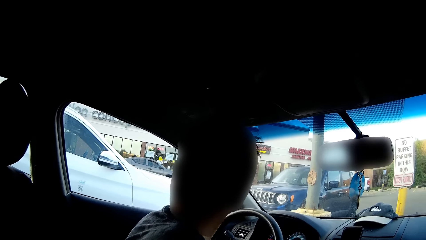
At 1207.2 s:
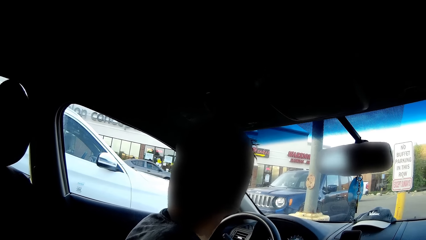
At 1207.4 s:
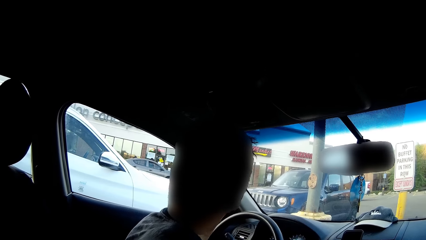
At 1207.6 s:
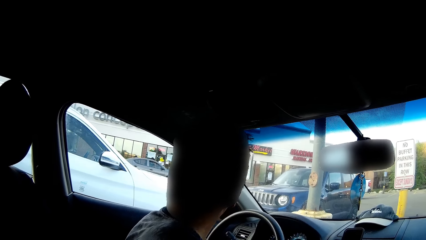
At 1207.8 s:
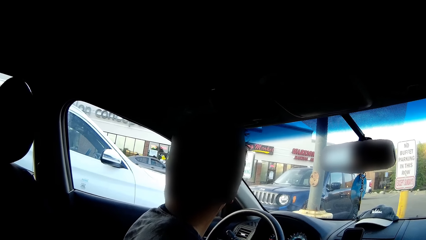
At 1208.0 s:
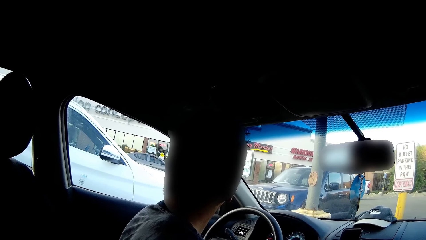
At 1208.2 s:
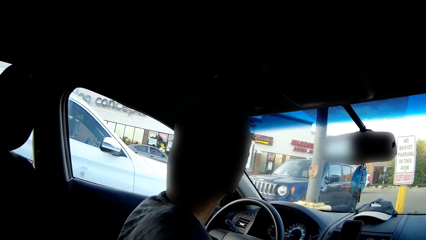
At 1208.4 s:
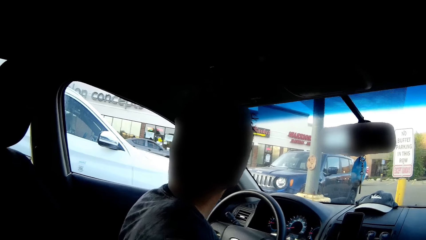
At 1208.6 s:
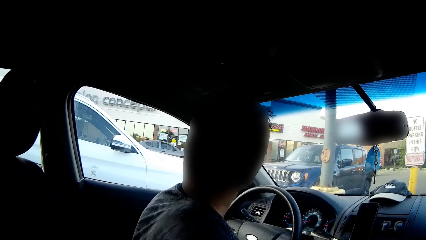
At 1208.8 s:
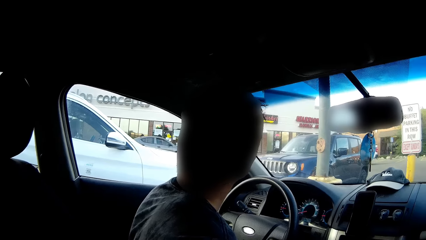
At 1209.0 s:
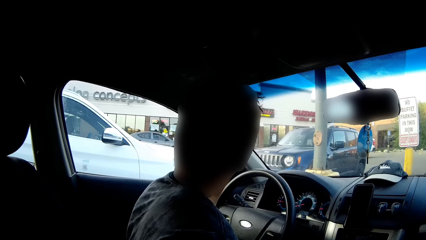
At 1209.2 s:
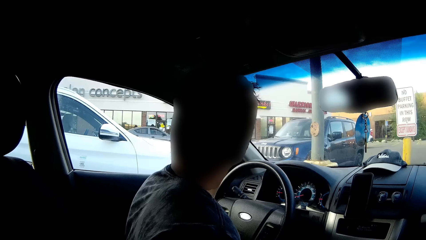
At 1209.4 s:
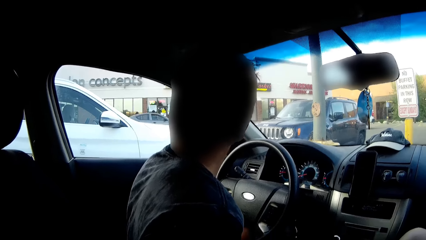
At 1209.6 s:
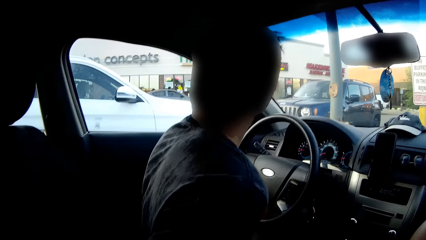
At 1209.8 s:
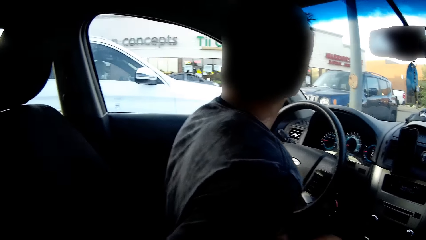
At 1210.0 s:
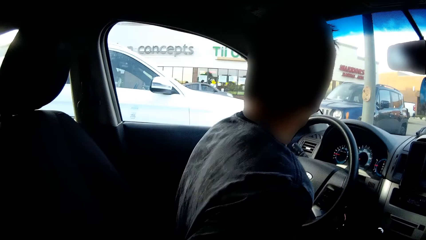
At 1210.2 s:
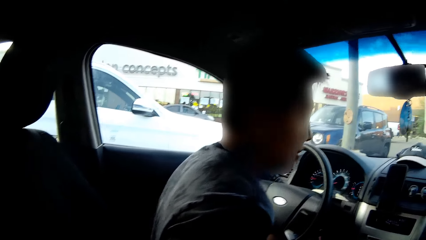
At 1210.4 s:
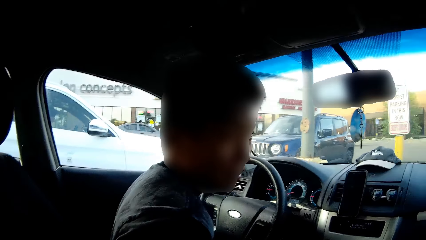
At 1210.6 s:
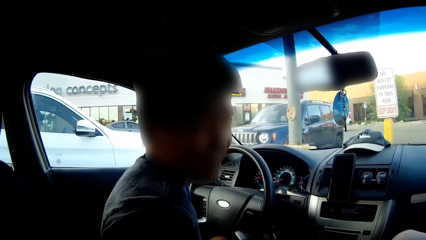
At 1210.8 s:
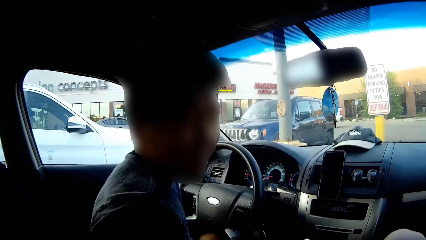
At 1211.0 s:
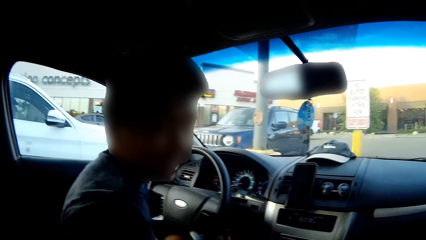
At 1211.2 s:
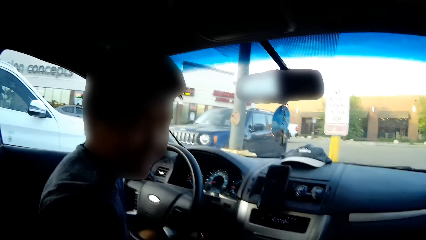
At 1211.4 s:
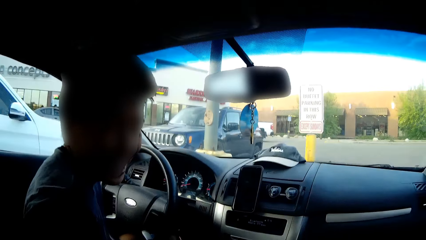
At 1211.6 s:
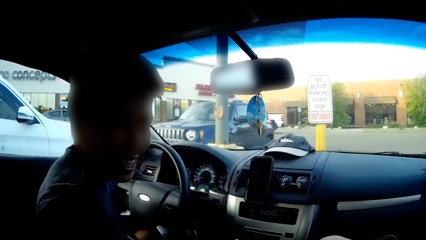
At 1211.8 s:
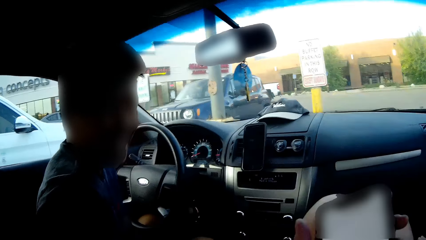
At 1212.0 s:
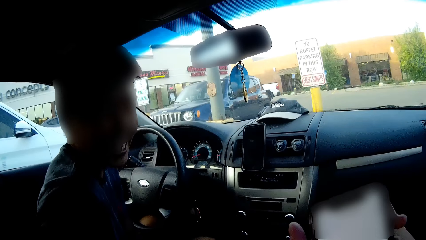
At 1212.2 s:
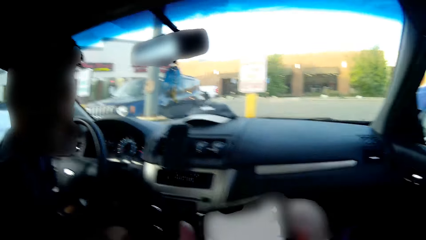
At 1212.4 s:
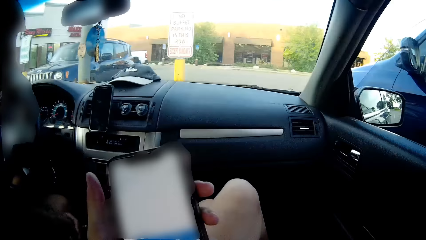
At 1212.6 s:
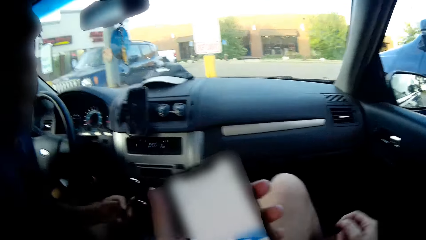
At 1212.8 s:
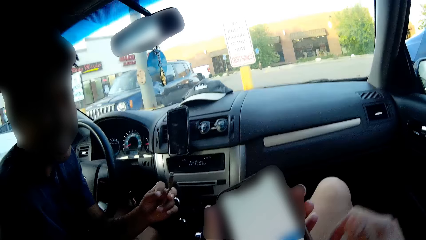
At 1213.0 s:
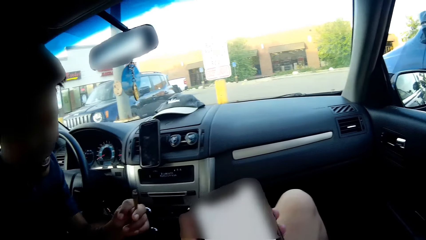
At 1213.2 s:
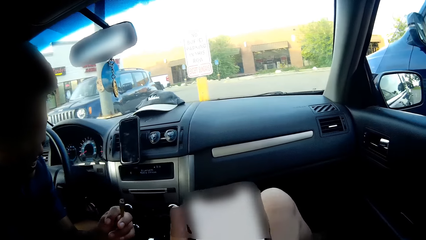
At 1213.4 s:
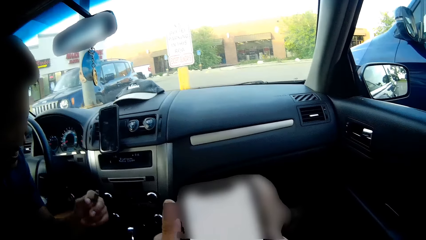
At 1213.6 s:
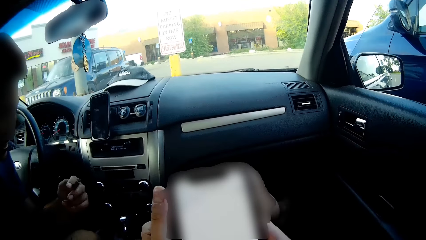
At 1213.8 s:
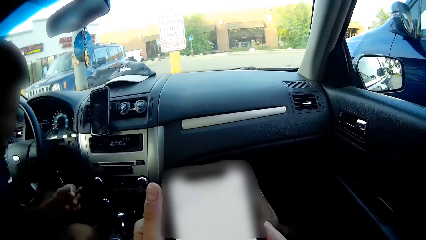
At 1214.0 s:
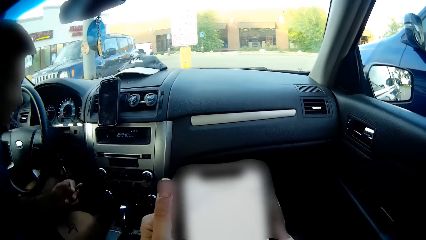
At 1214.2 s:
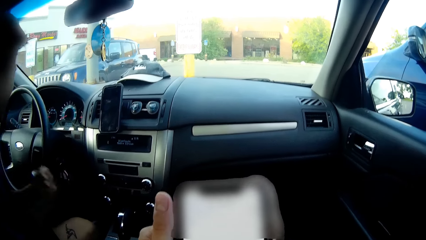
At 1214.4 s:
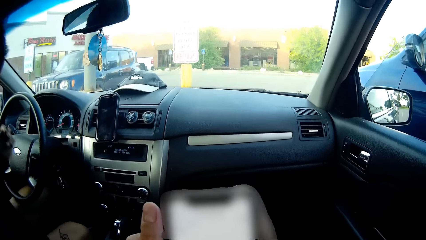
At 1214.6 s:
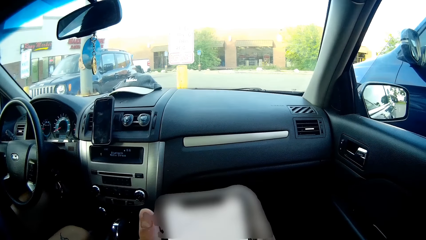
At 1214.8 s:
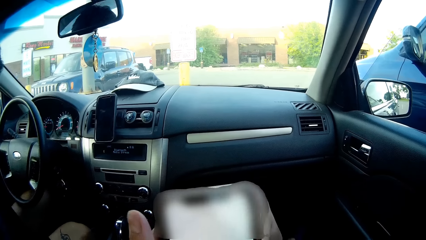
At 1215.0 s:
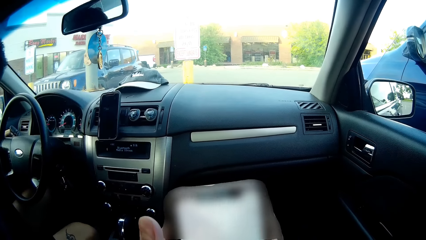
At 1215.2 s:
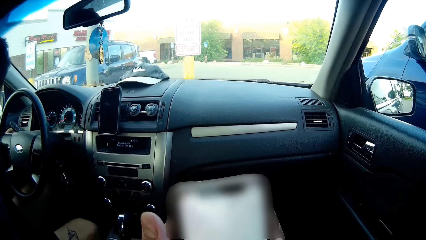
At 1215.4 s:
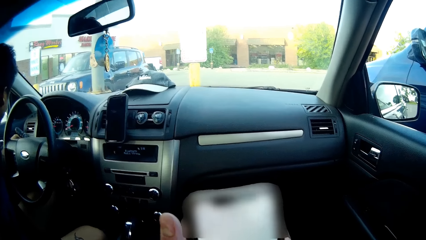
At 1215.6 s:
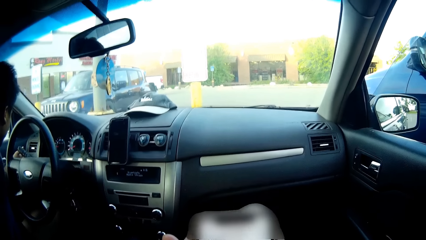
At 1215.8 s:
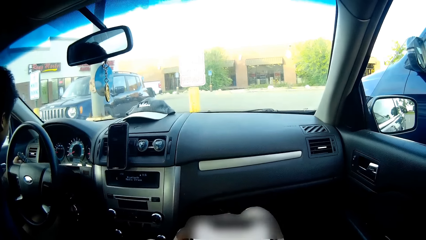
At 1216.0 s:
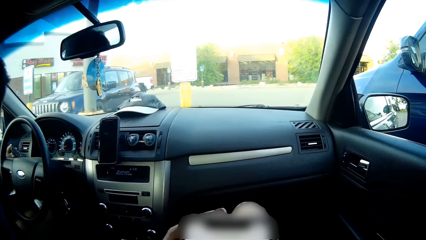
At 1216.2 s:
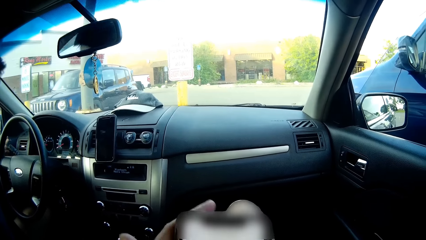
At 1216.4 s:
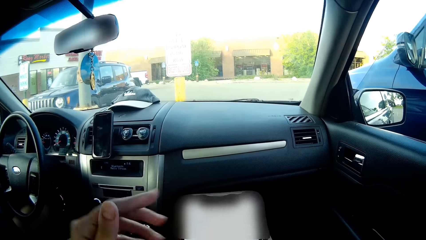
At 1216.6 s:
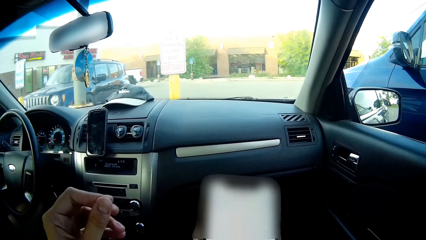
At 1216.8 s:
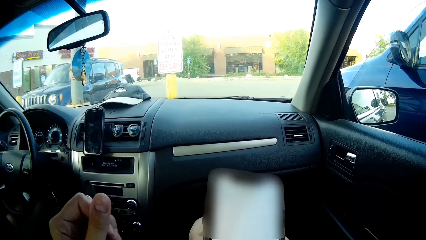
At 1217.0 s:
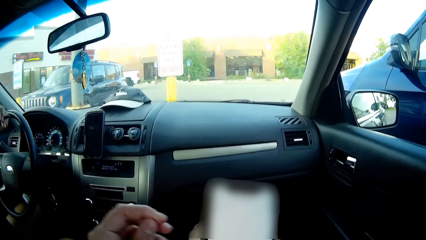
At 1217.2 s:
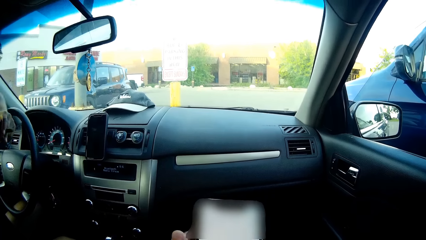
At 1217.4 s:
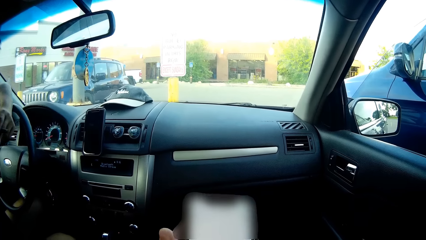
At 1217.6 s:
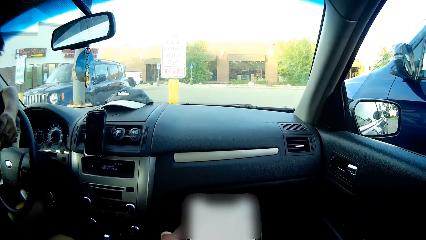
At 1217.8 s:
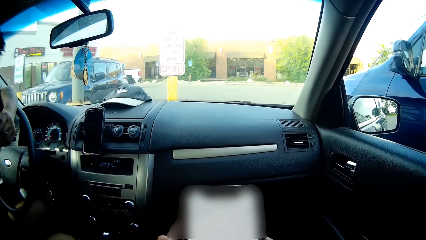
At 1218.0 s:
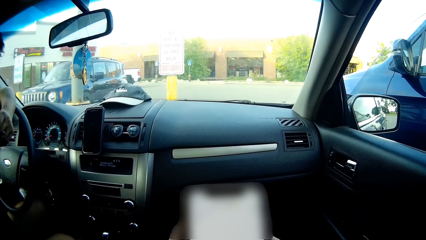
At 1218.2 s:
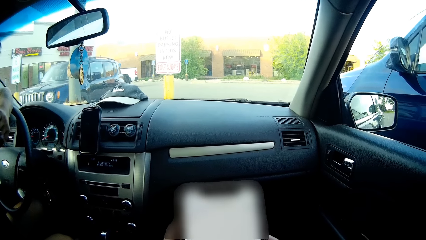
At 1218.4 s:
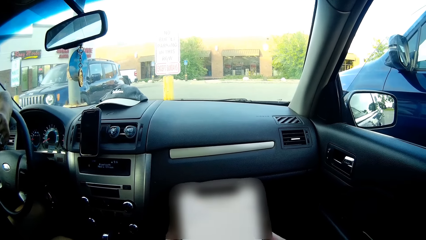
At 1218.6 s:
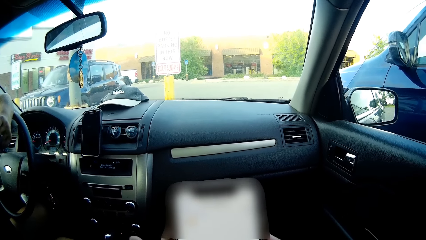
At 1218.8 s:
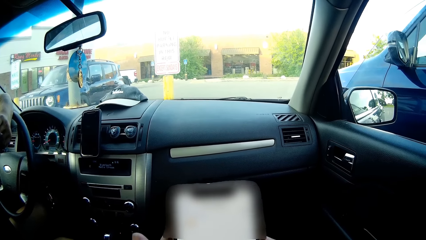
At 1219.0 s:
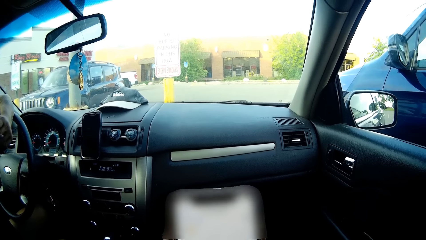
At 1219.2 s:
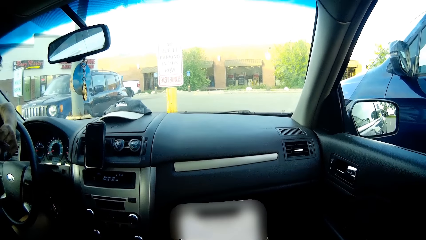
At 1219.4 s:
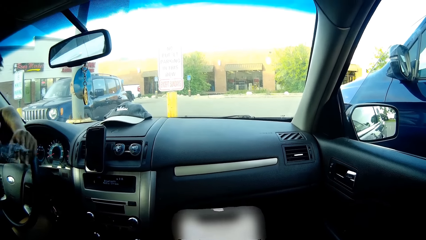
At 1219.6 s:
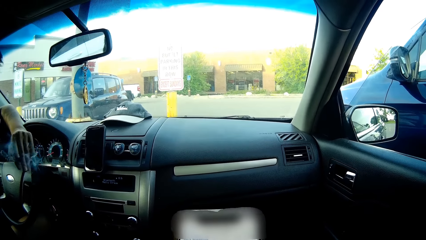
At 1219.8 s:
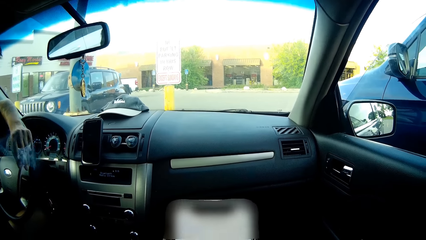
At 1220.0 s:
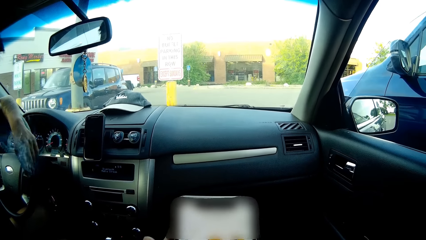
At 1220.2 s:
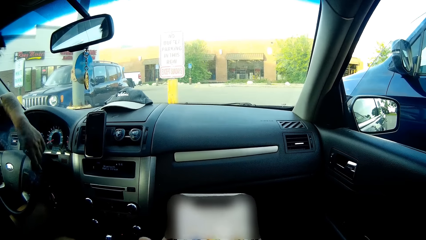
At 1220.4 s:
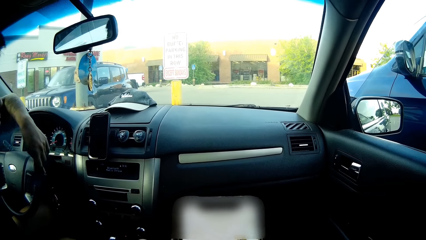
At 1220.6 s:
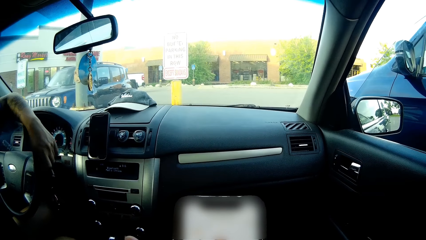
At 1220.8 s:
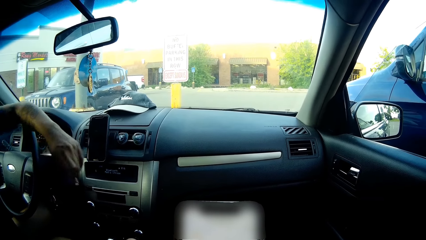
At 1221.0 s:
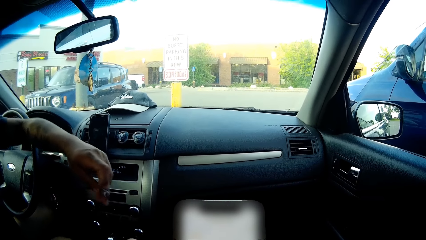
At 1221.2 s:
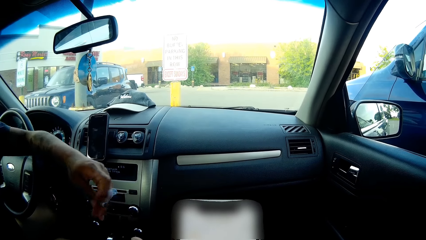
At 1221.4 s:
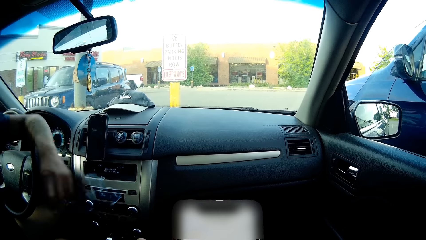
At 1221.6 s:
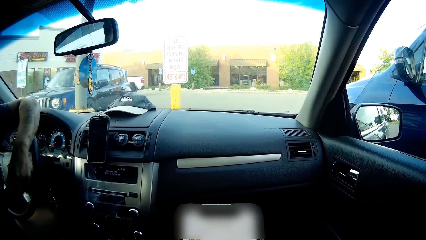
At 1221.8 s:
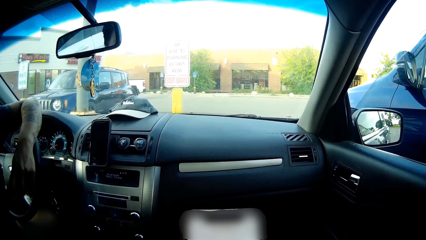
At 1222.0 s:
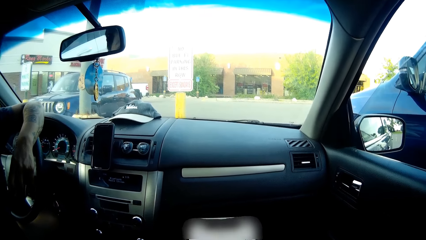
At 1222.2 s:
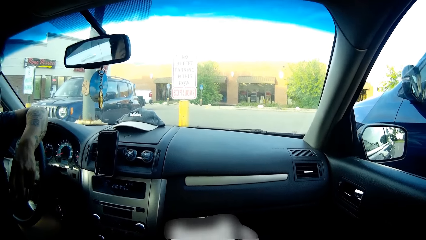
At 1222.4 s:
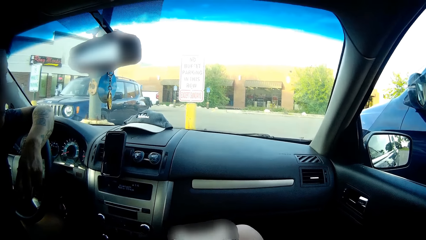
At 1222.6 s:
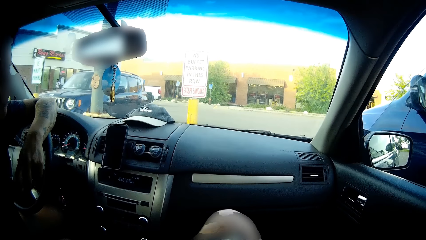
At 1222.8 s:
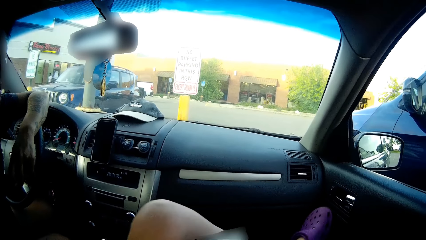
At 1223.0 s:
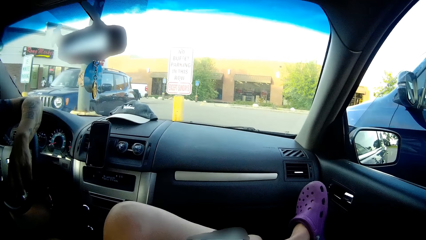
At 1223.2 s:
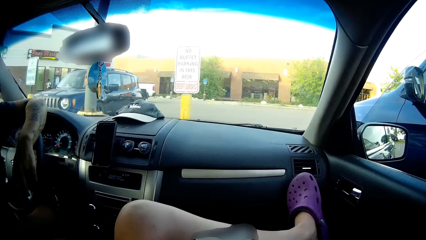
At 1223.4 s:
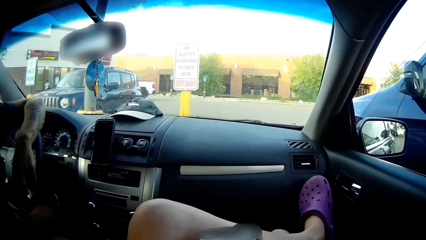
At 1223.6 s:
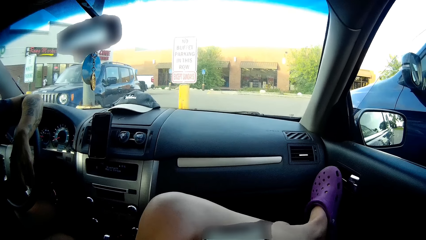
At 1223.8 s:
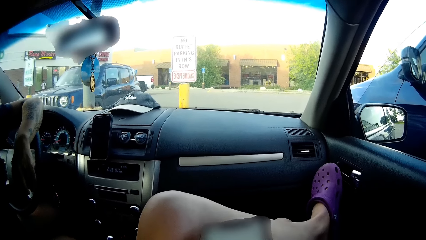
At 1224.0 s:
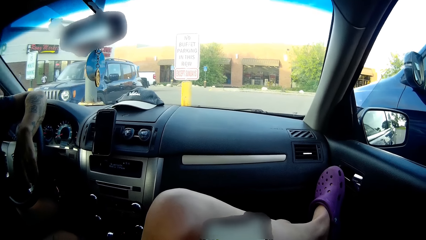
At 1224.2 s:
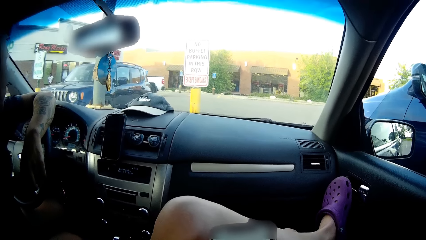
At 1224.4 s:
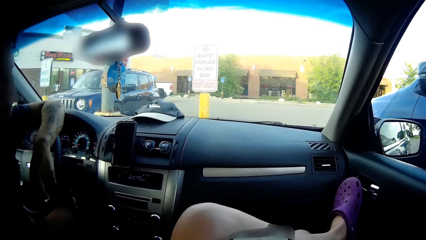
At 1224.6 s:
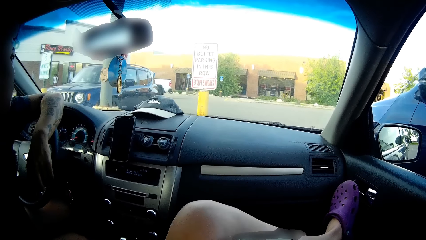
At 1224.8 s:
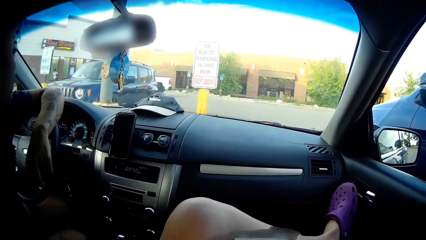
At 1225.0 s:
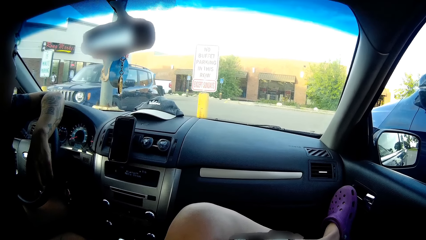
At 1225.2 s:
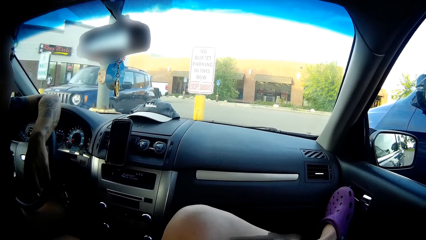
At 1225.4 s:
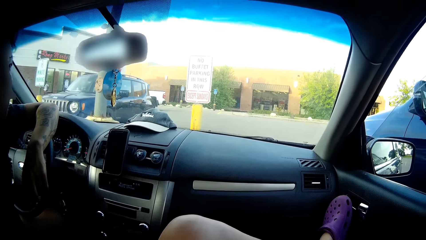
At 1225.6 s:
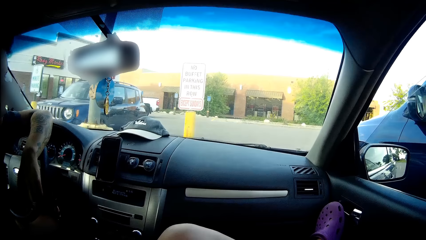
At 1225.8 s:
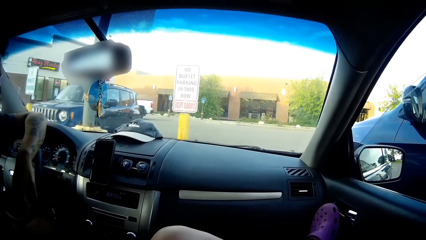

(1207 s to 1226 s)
The camera wearer scrolls the phone. The man flicks the cigarette in an ashtray with his left hand and rests on the steering wheel with his left hand.
